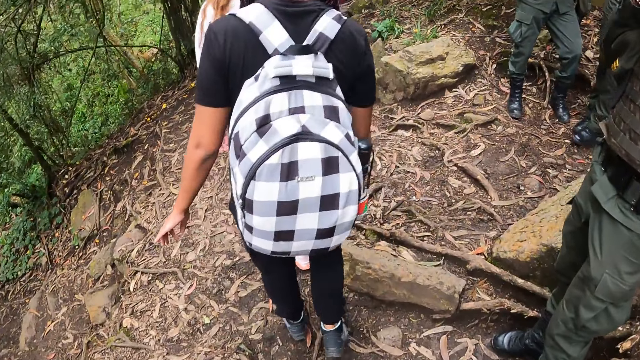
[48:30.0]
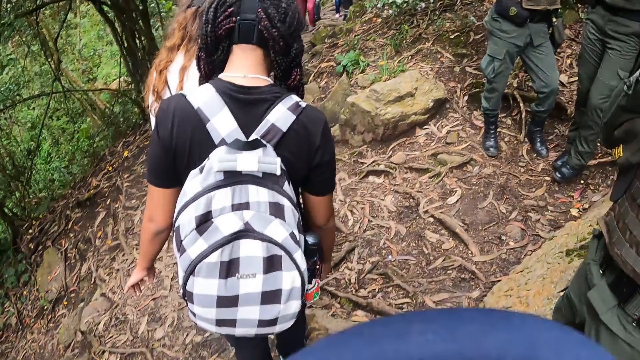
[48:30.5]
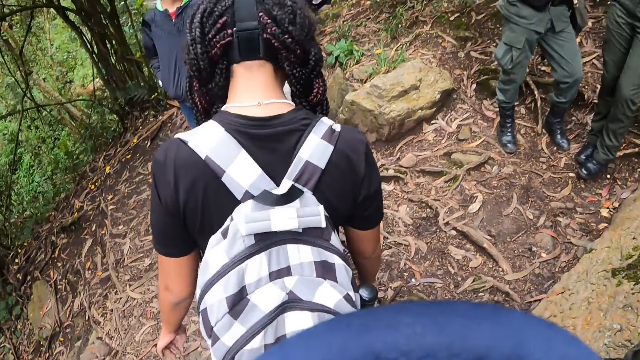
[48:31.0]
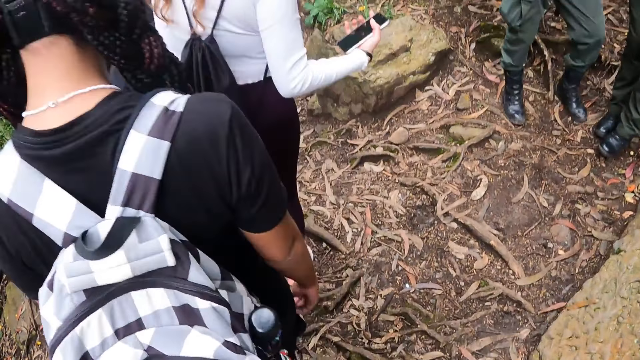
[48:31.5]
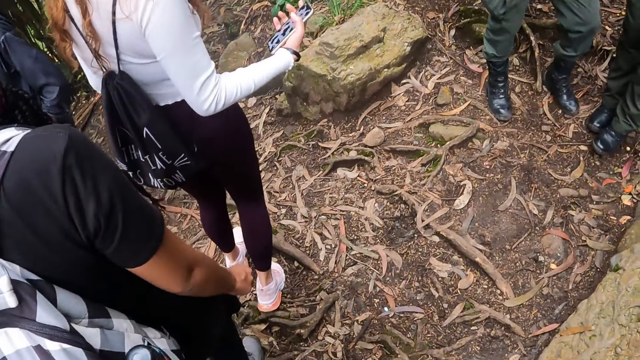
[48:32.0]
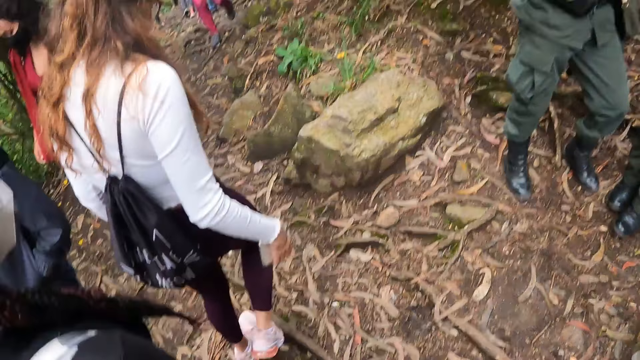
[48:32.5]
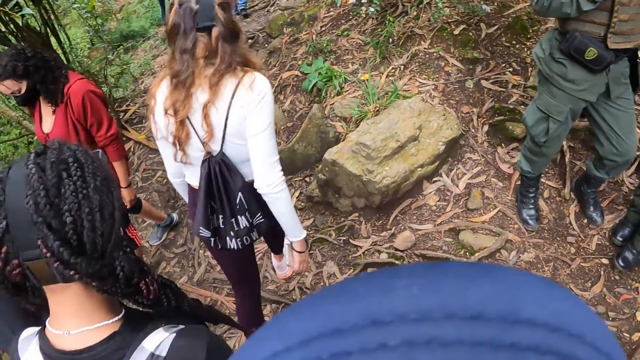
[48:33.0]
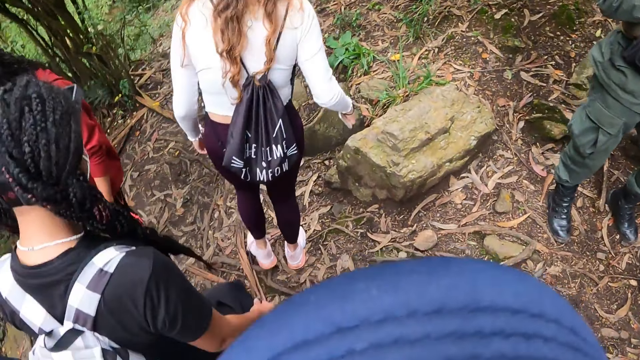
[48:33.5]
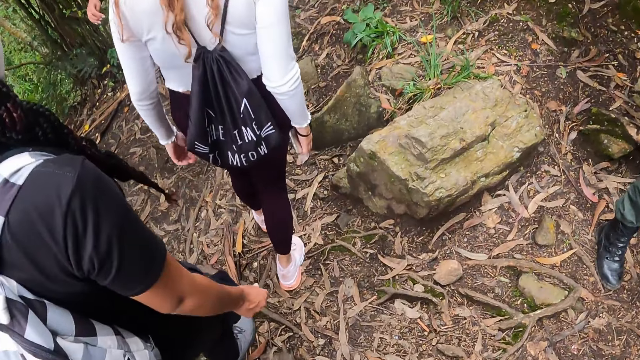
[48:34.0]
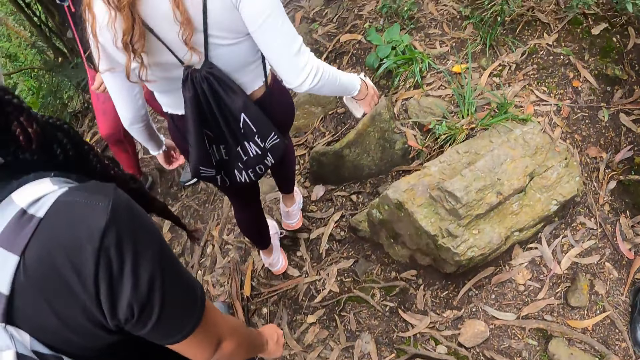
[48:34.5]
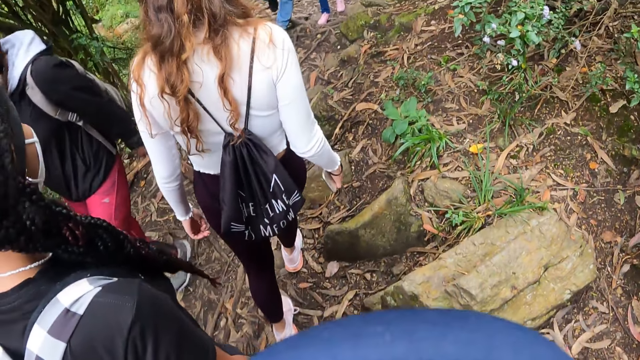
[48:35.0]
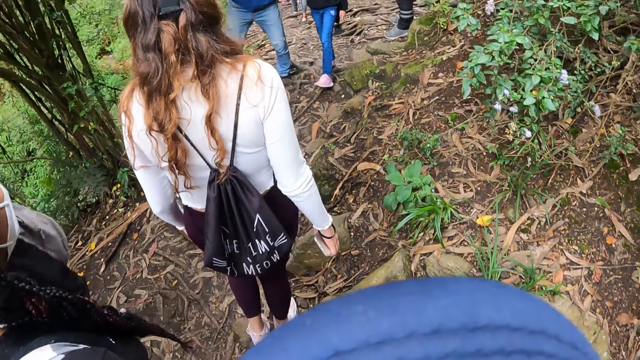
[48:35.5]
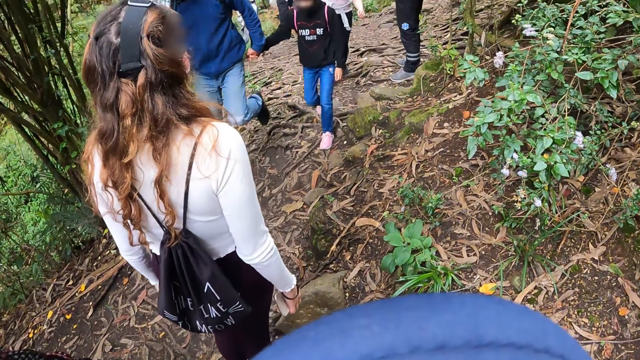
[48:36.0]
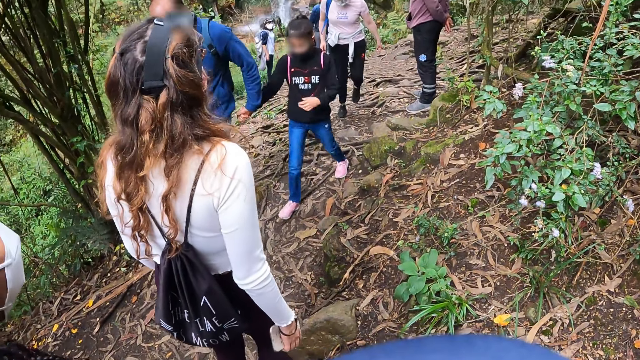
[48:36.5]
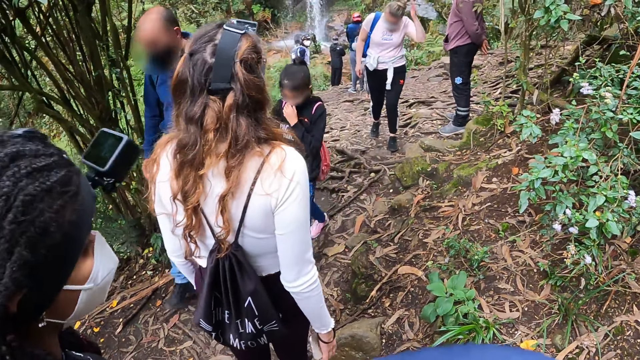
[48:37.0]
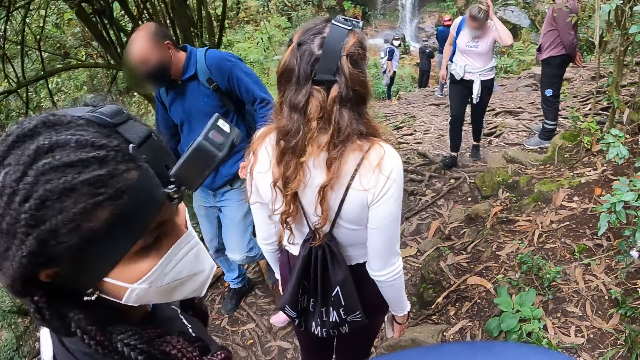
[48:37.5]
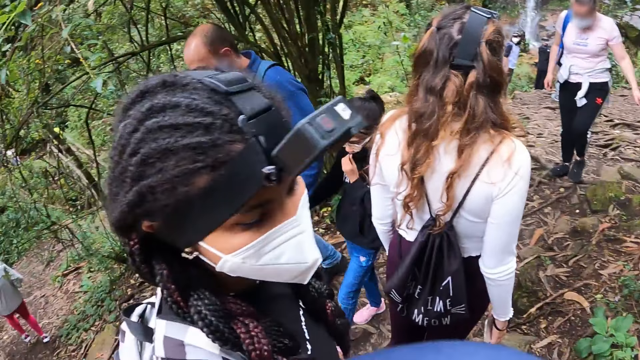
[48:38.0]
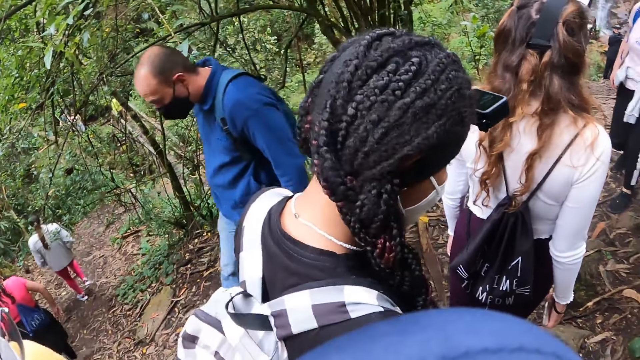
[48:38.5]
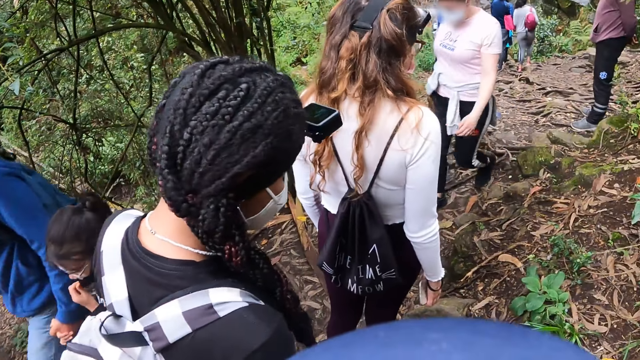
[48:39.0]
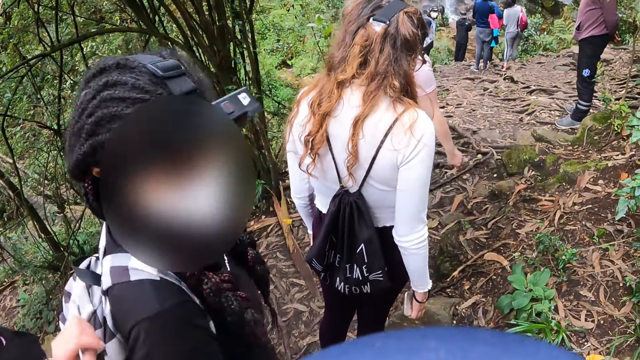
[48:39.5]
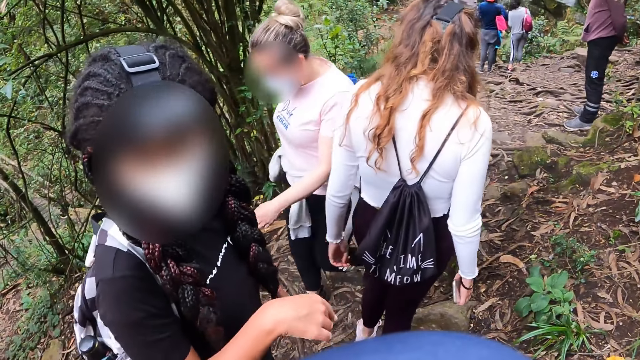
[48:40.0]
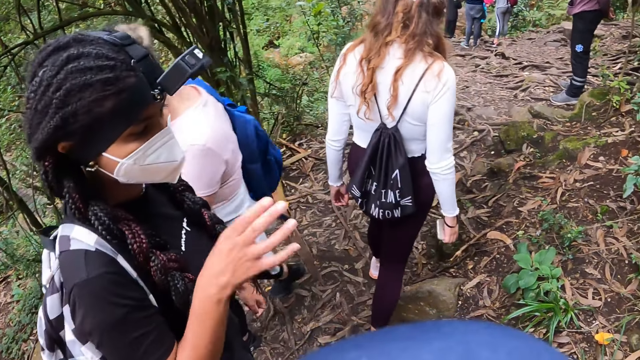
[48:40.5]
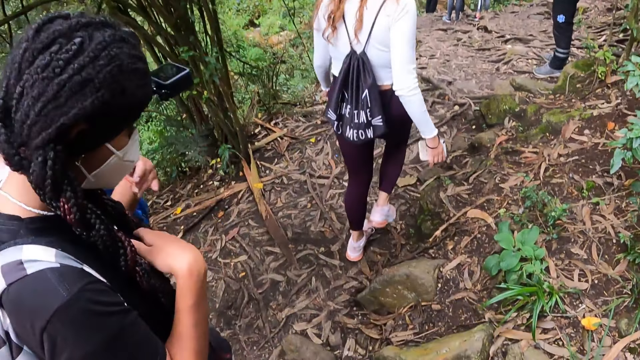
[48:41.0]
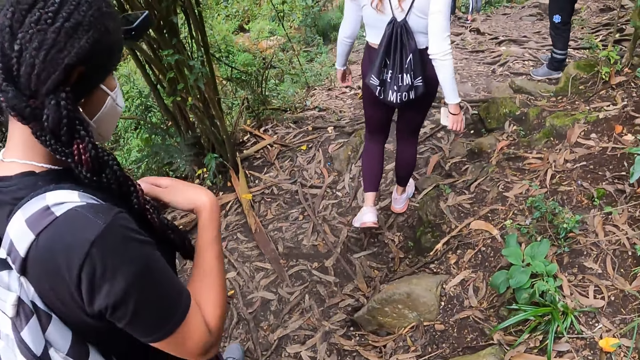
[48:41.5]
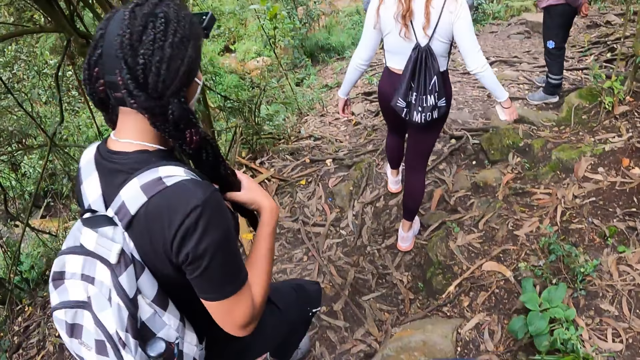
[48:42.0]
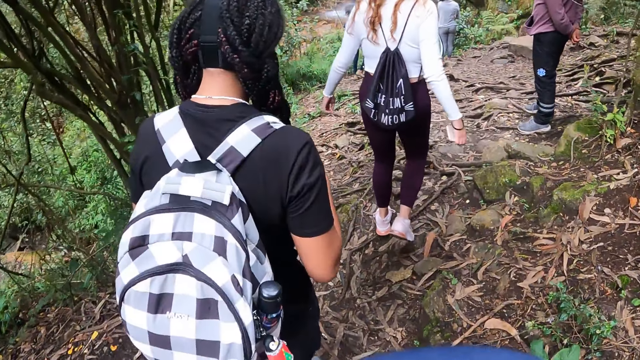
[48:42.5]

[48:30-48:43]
The woman checks the phone in her right hand. The camera wearer walks. Another woman interacts with the camera wearer.

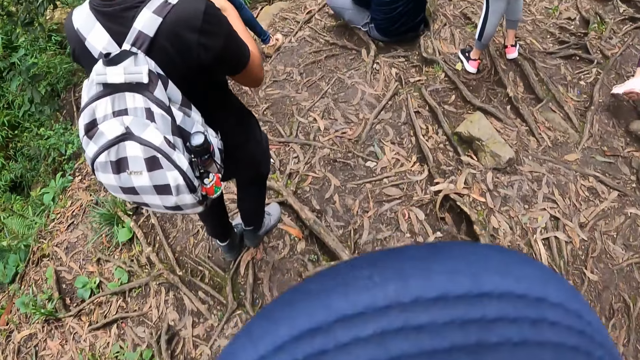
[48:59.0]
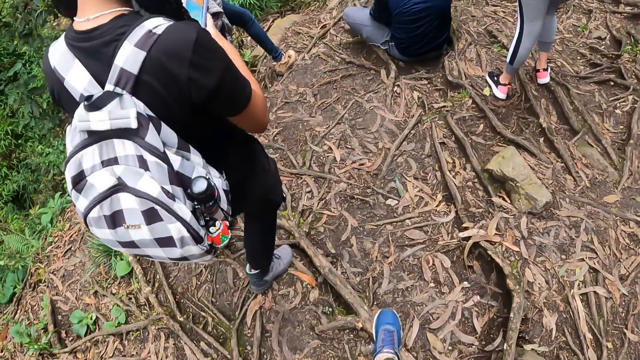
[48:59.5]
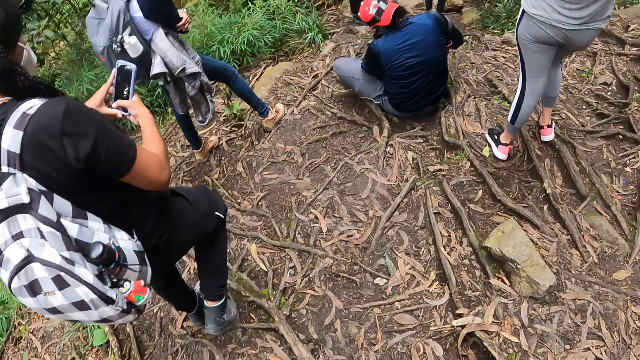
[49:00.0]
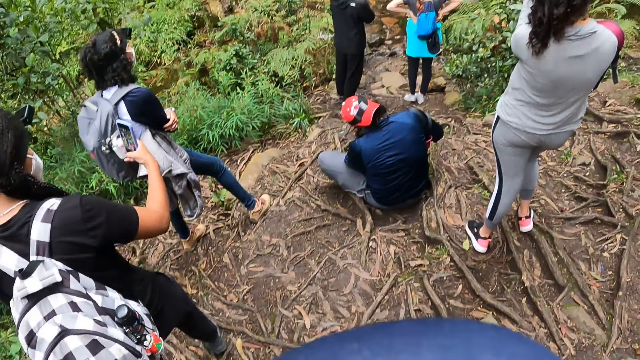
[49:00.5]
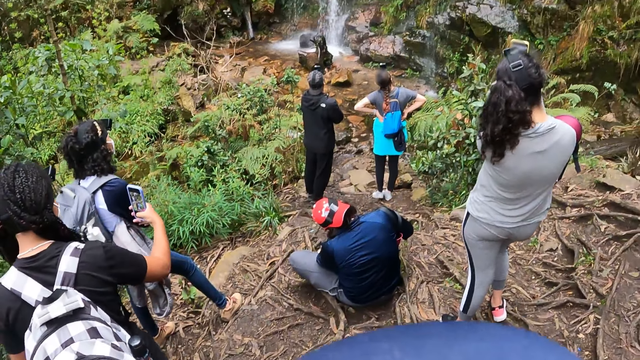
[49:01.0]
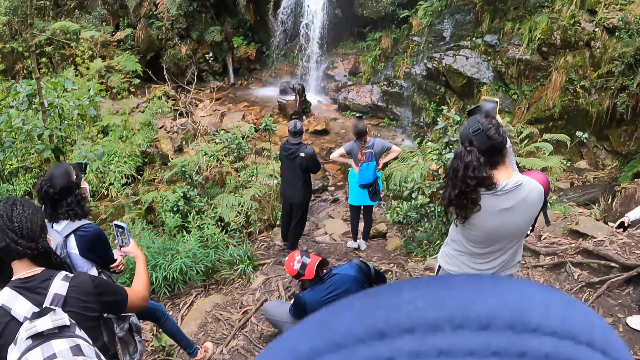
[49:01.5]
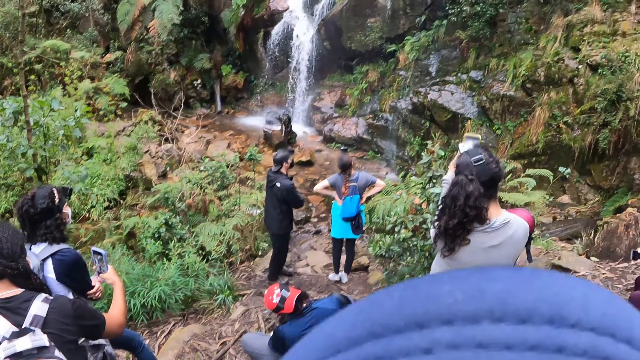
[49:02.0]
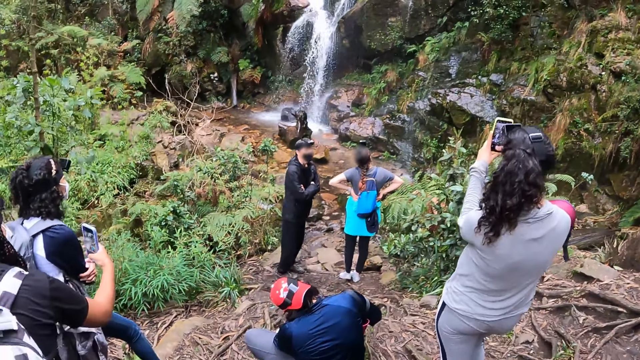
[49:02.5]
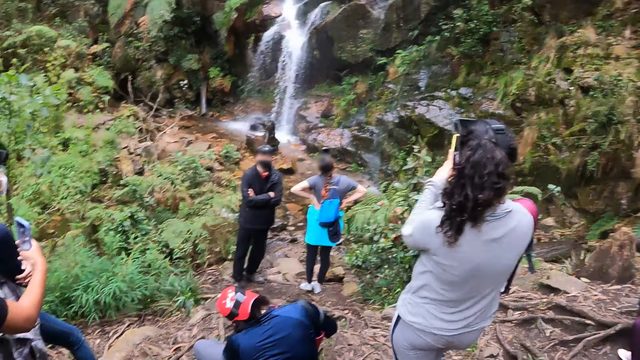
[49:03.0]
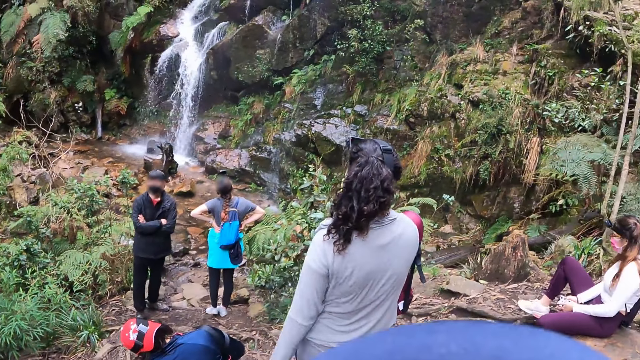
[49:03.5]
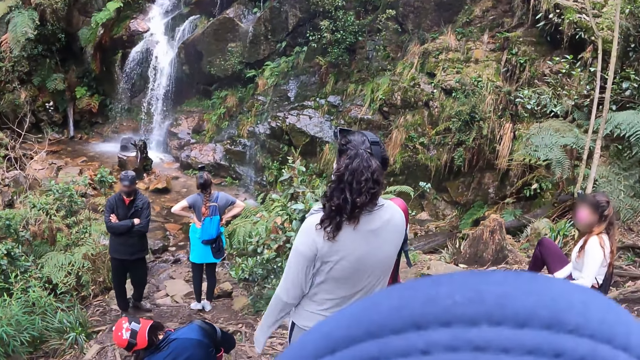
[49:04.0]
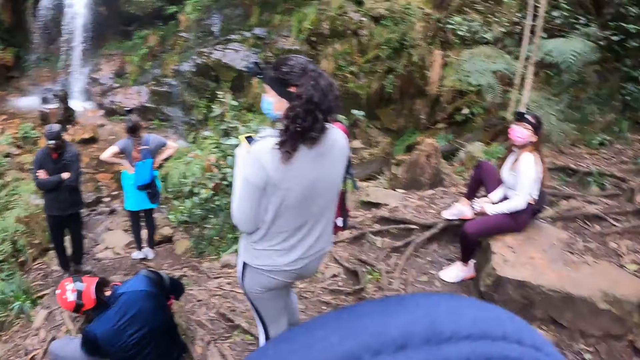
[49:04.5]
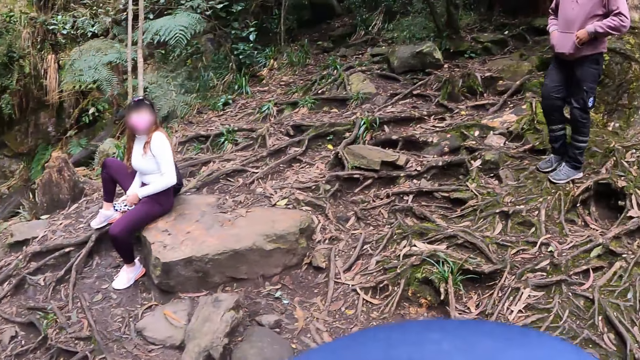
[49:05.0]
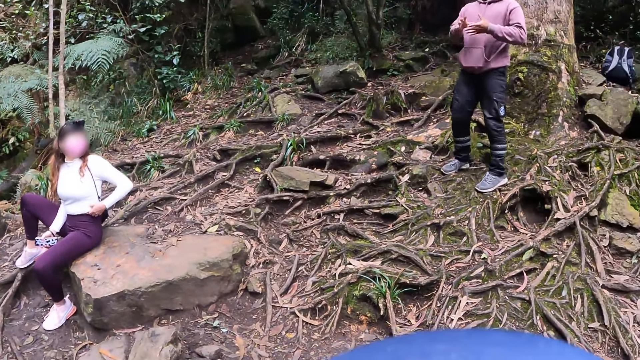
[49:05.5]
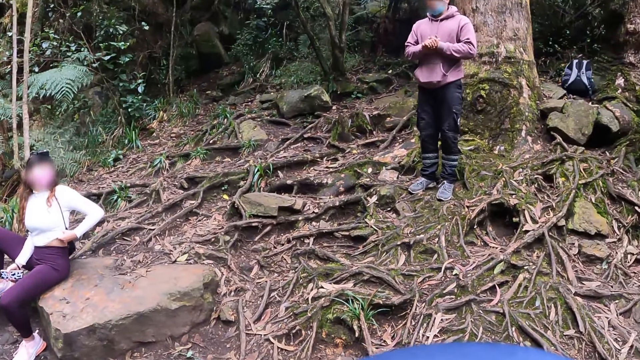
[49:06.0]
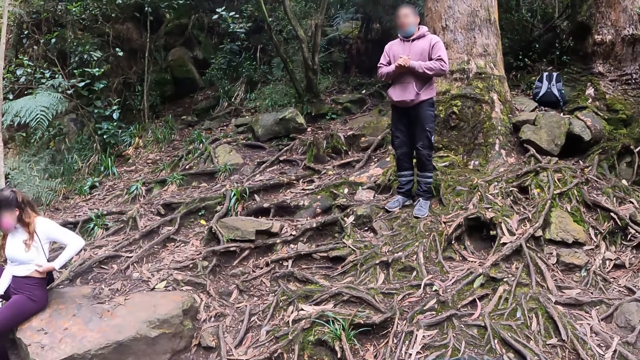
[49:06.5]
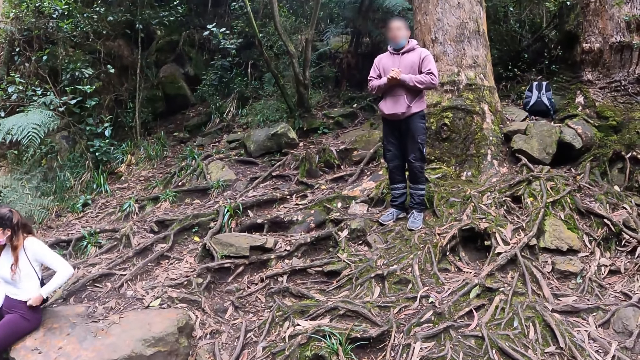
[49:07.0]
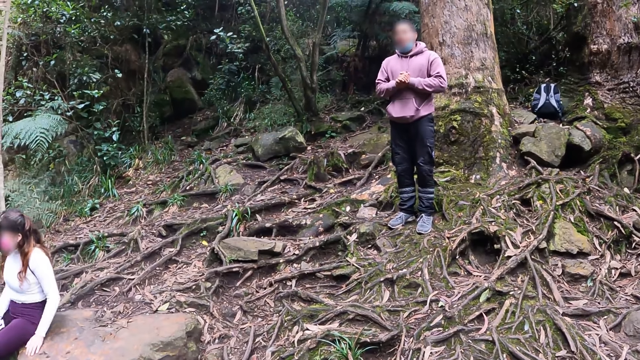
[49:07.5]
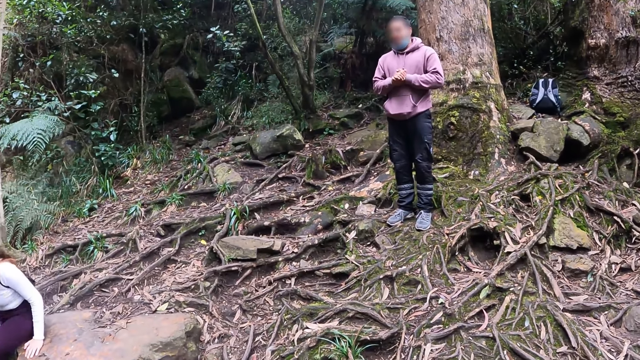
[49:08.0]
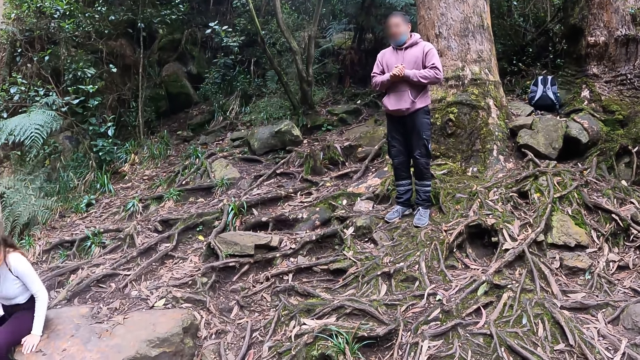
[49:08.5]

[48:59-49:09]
The woman takes a picture with her phone in her right hand. The camera wearer stops. Another woman puts her right leg on a wood and adjusts a top with her right hand. A man interacts with the camera wearer and a group of people by a waterfall. The camera wearer looks around.
